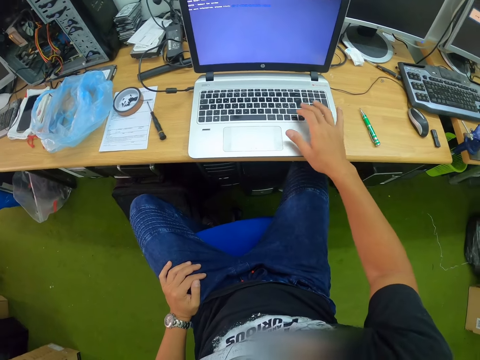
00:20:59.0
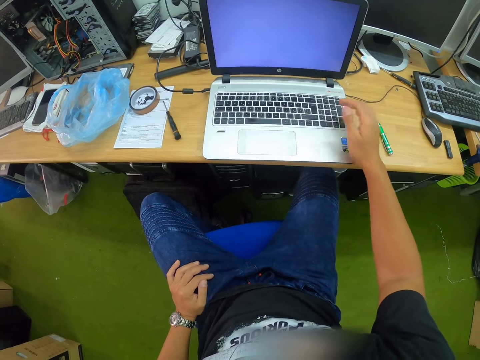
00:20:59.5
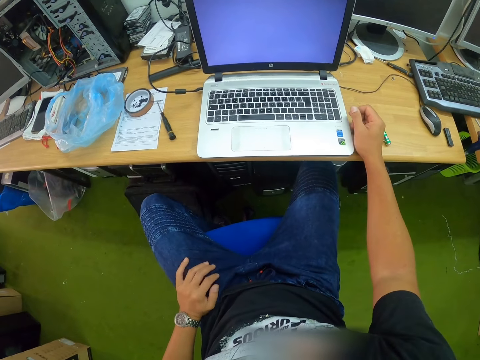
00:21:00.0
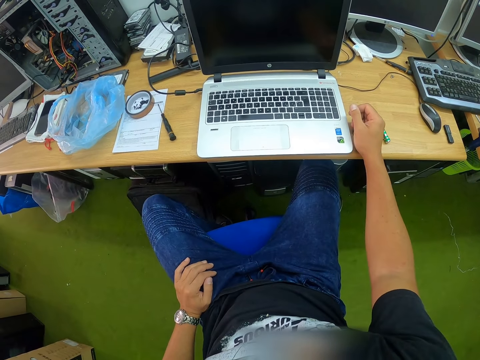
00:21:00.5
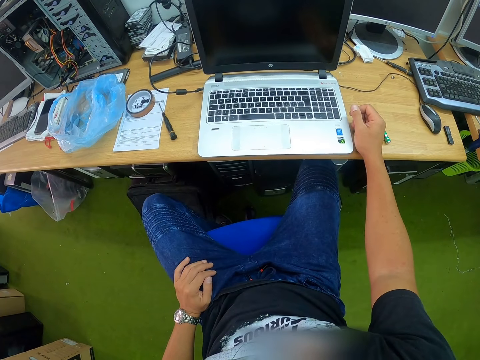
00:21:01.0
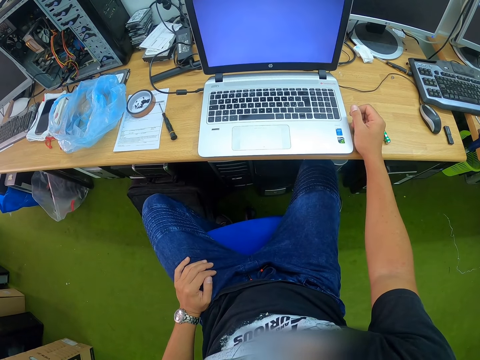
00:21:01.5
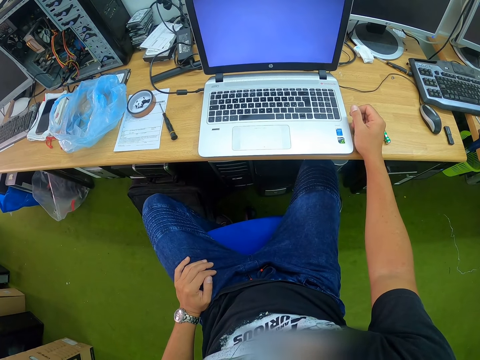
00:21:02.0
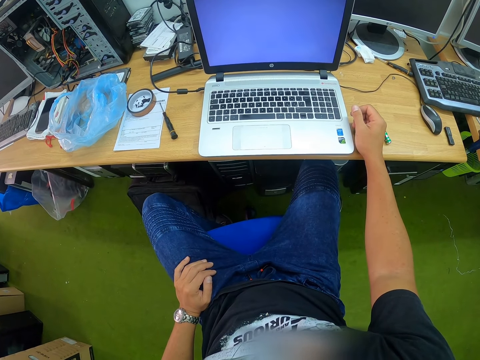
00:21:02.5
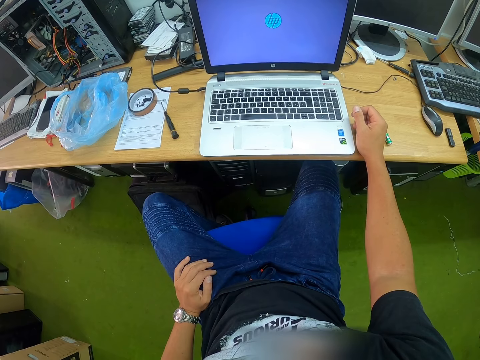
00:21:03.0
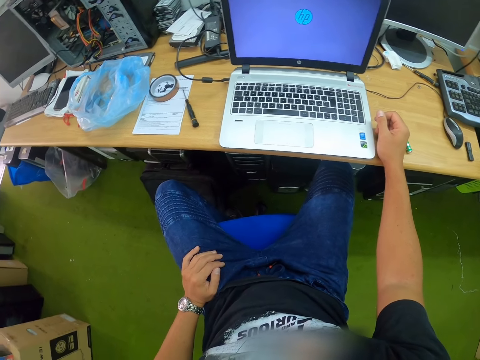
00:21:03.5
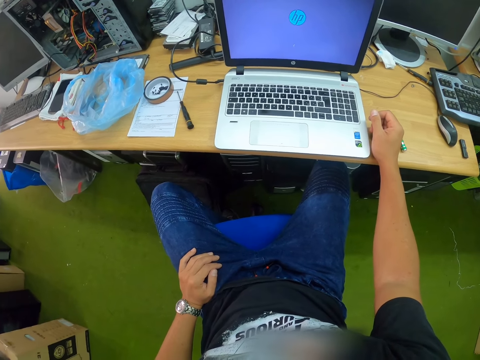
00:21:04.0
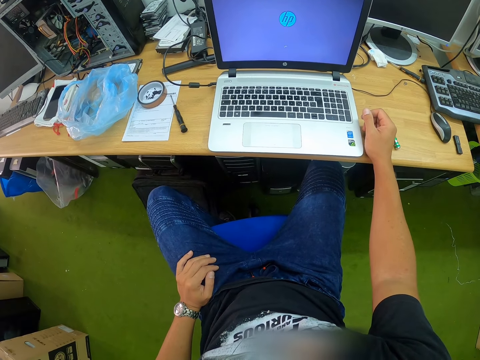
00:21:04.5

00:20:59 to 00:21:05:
The camera wearer places the keyboard with his right hand. He sits on the chair on the floor.

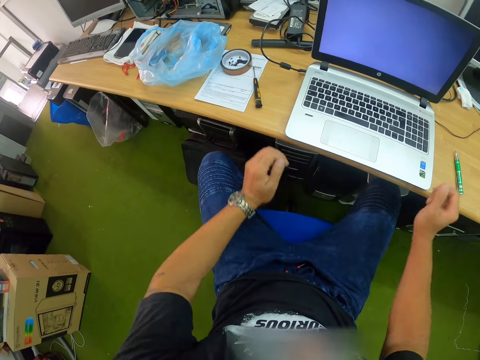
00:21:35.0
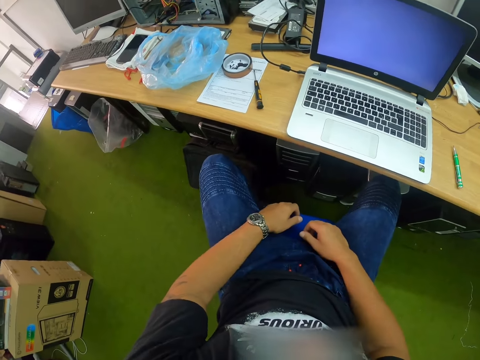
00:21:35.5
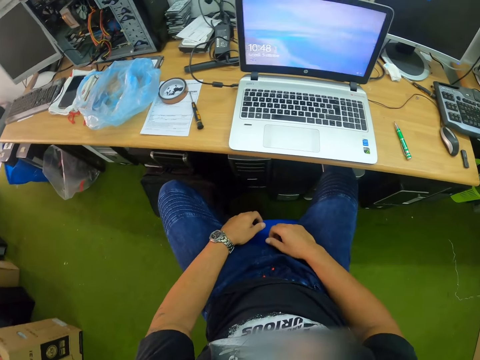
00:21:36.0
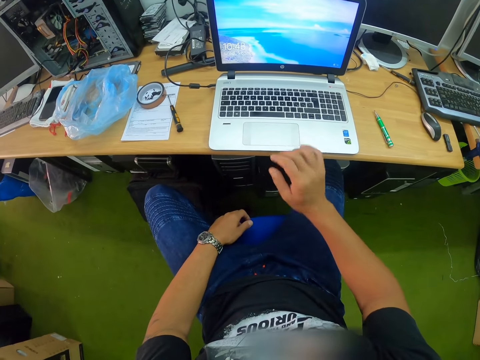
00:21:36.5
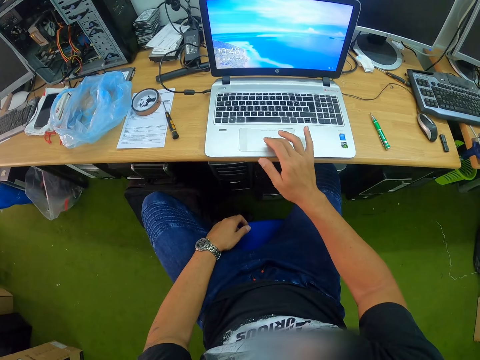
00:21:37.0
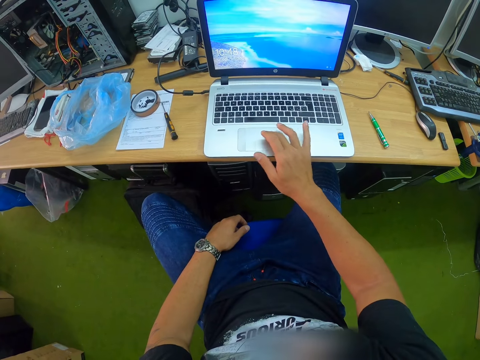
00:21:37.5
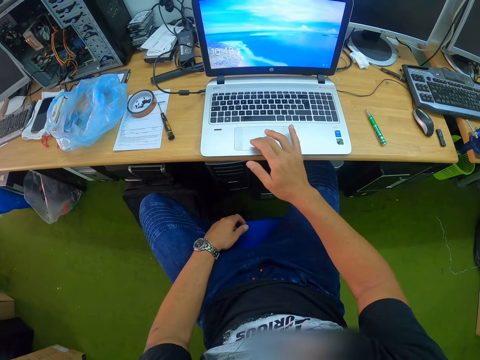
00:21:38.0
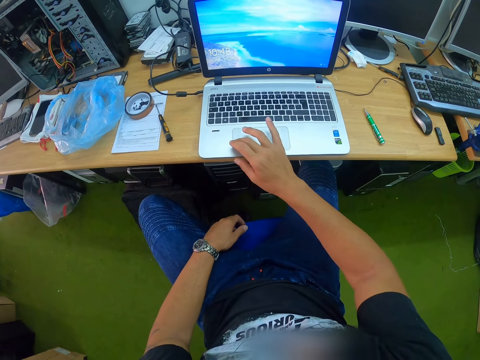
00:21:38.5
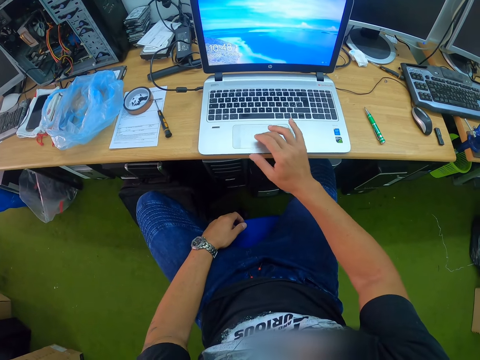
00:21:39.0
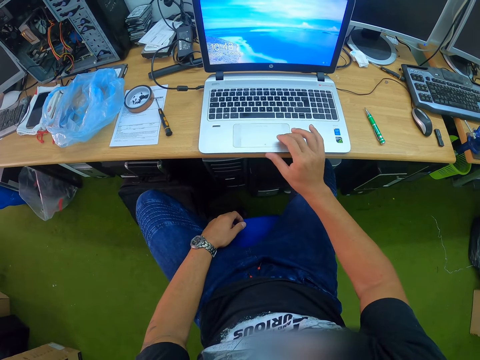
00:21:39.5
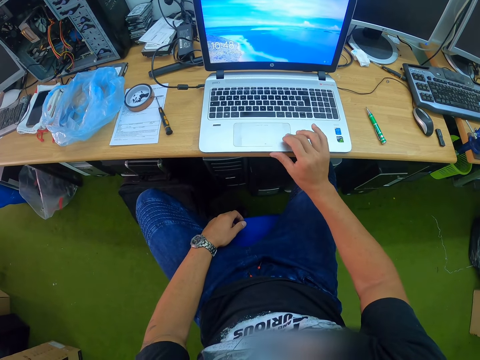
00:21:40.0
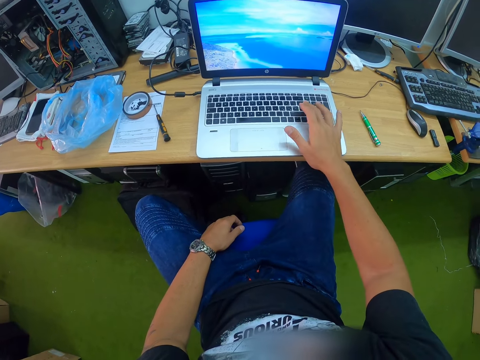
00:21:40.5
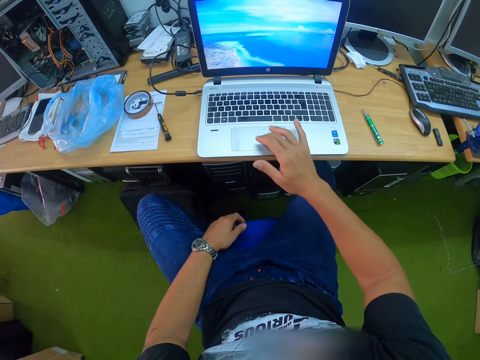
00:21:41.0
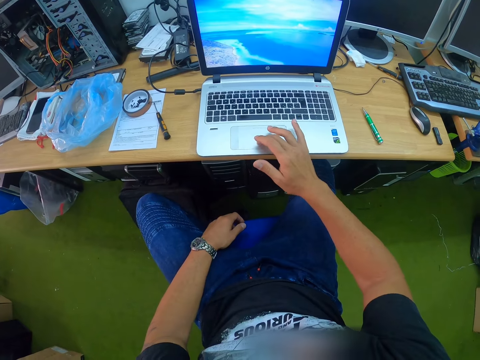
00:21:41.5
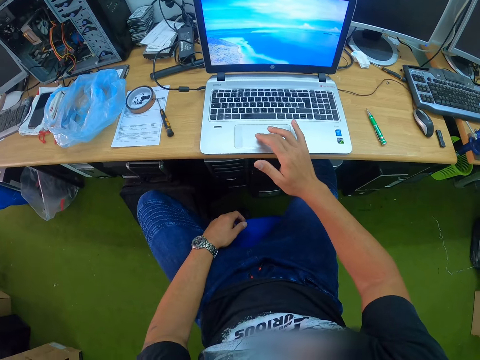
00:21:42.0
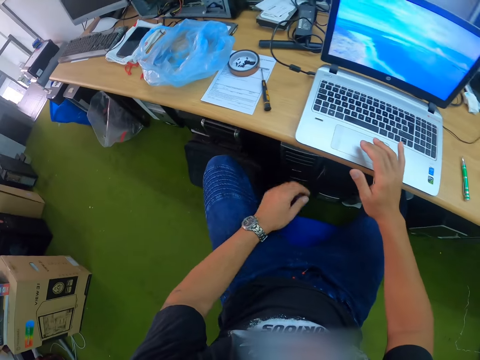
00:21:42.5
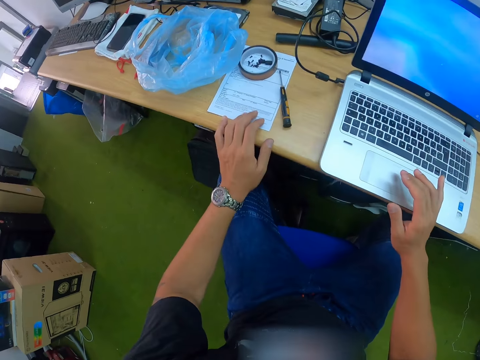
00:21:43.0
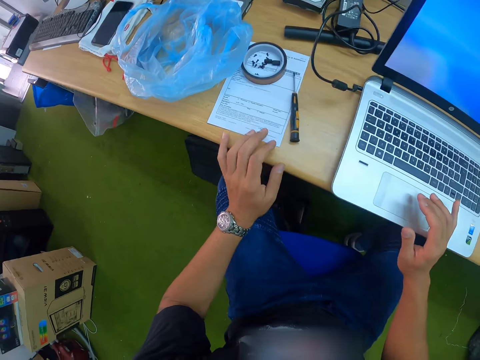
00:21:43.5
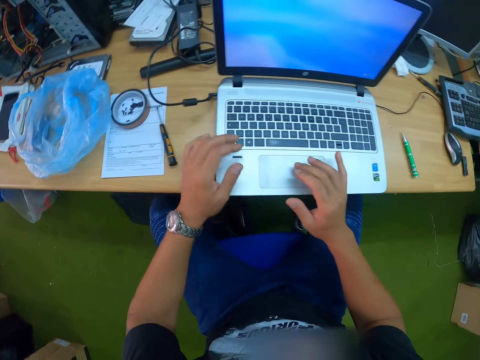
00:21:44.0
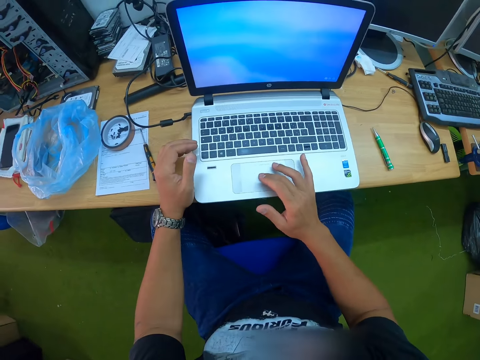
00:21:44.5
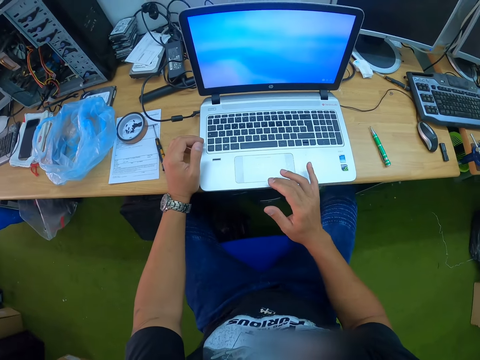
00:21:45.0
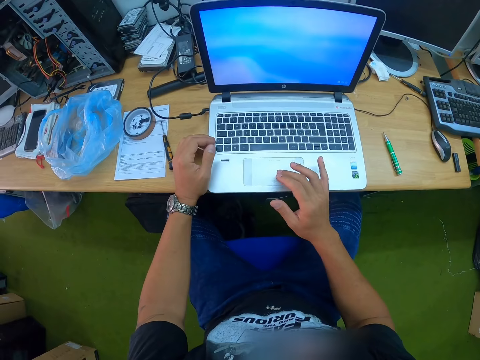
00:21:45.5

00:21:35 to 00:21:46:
The camera wearer operates the laptop with his right hand. He places his right hand on the laptop. He touches a paper on the table with his left hand.

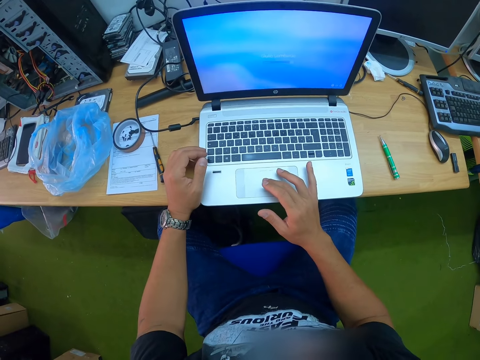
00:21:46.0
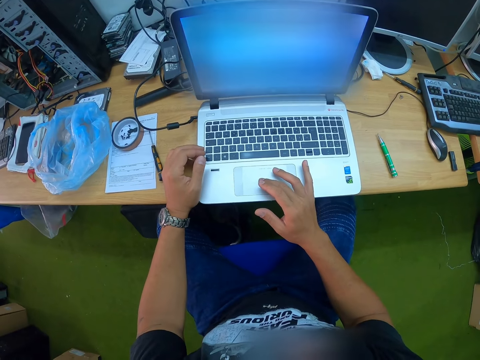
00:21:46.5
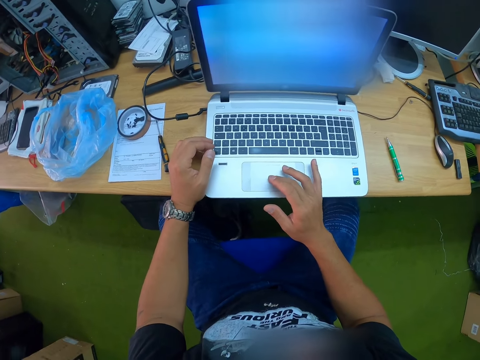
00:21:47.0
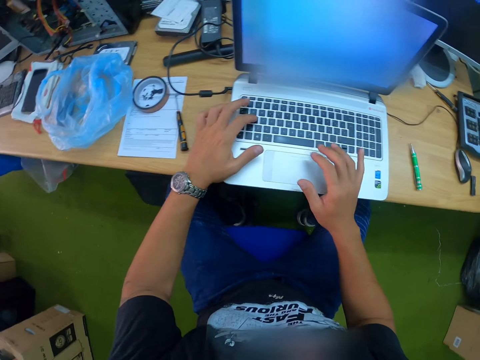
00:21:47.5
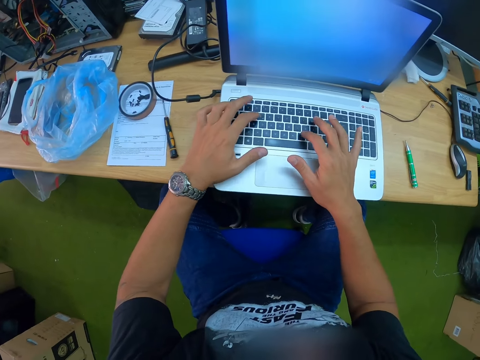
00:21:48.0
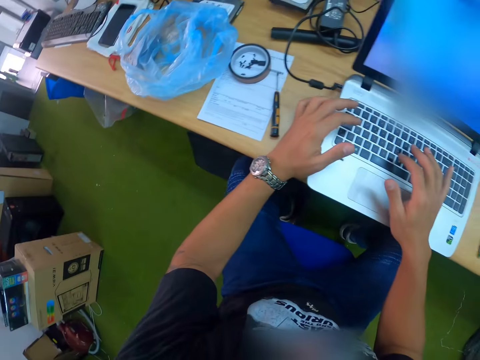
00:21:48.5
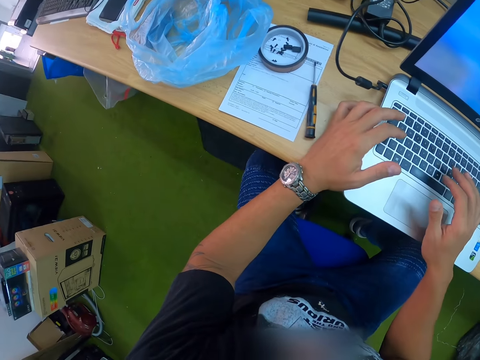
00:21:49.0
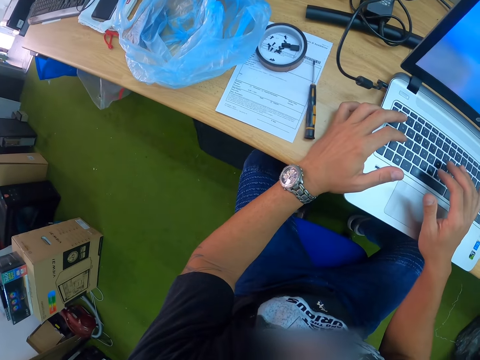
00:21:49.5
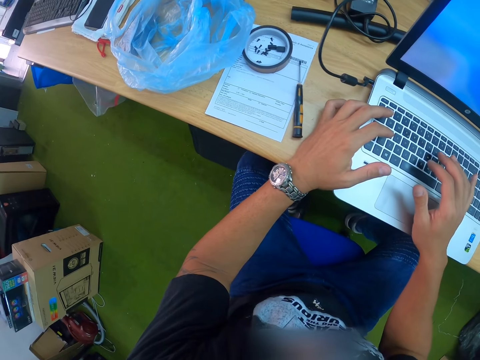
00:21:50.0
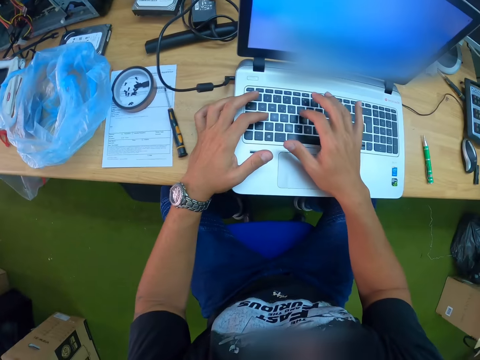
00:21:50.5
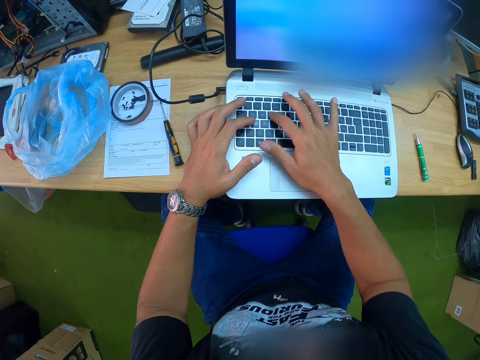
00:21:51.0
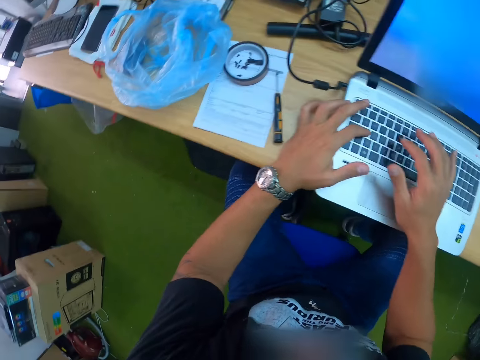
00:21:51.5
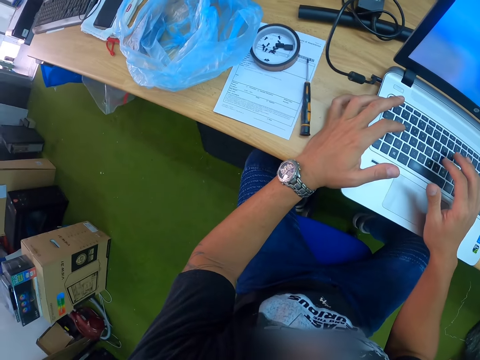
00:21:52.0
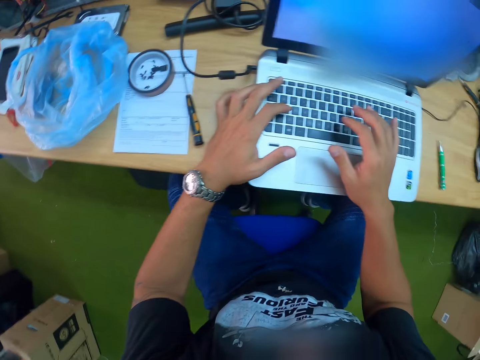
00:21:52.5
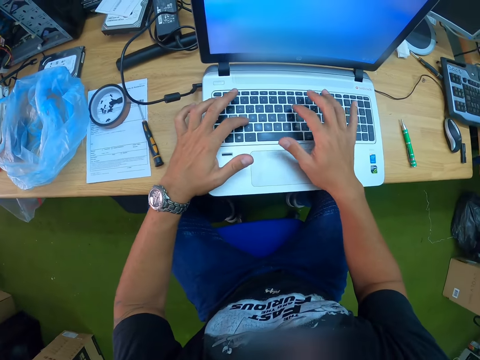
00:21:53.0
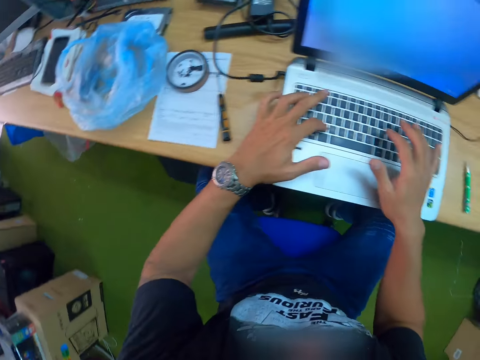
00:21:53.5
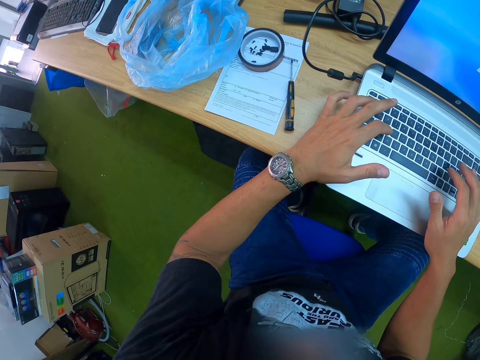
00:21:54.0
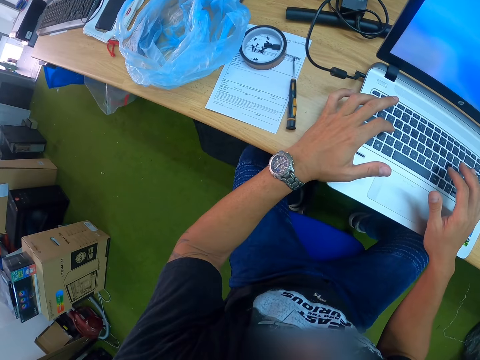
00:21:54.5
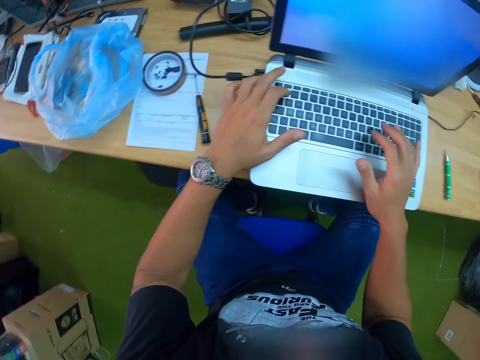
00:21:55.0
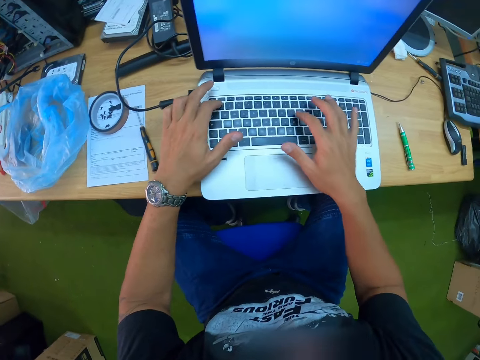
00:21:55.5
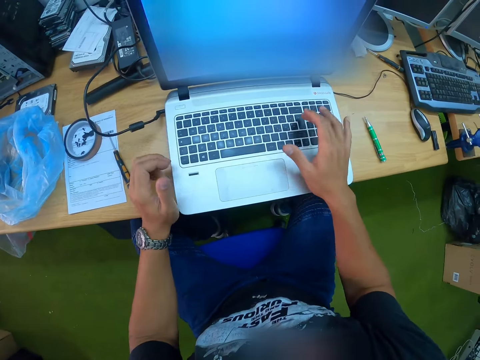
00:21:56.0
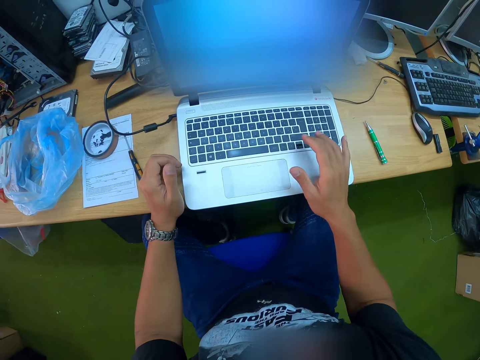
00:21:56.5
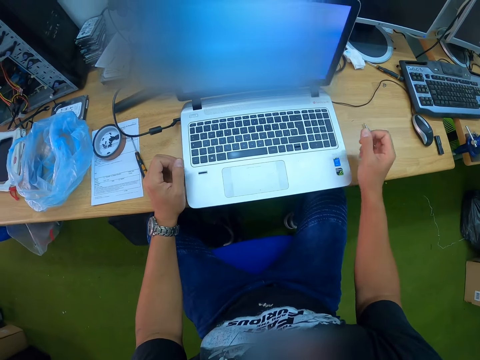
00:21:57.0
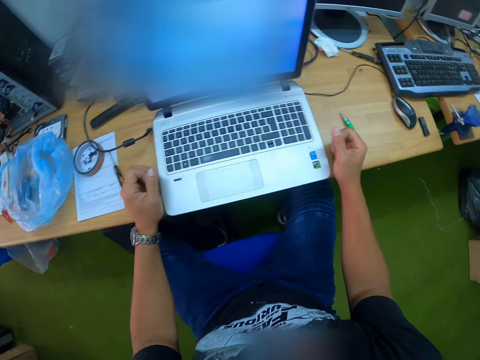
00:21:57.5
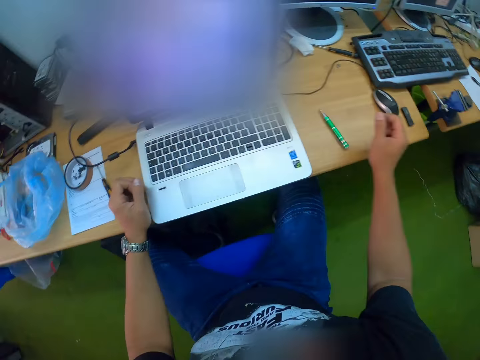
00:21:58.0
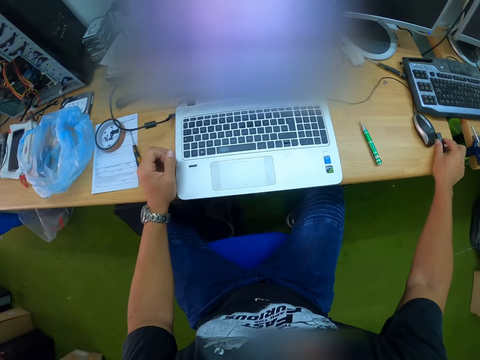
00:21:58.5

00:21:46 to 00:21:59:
The camera wearer operates the laptop with both hands. He types on the keyboard with his right hand. He sits on the chair on the floor. He picks up a flash drive from the table with his right hand.
